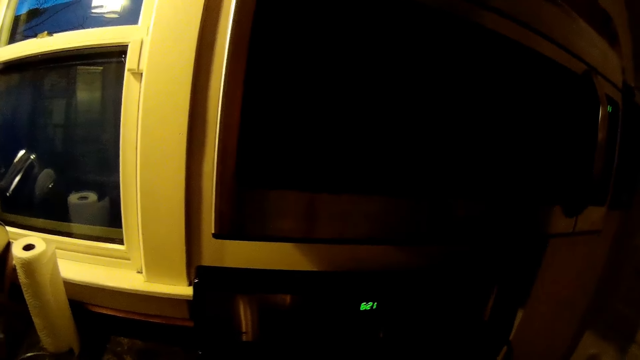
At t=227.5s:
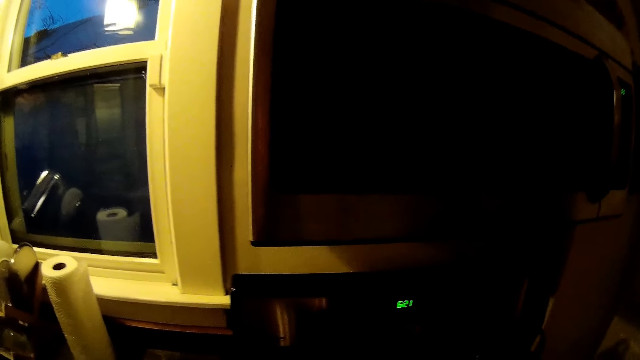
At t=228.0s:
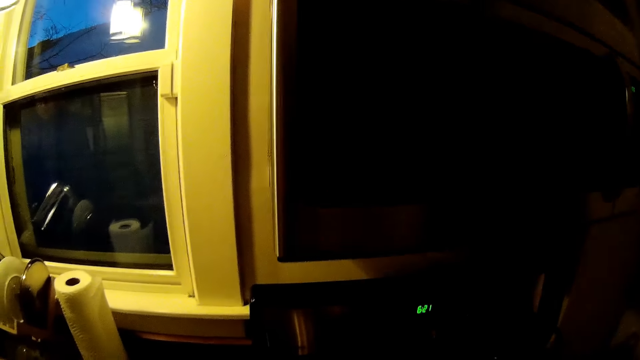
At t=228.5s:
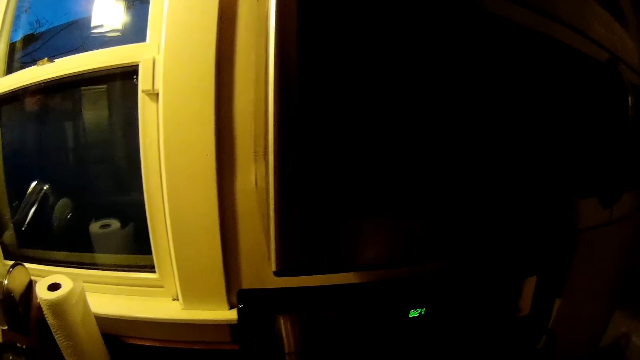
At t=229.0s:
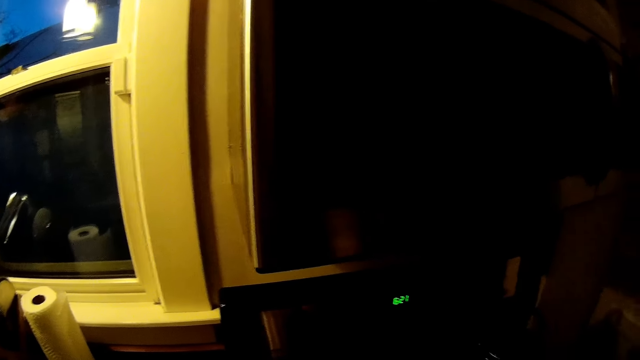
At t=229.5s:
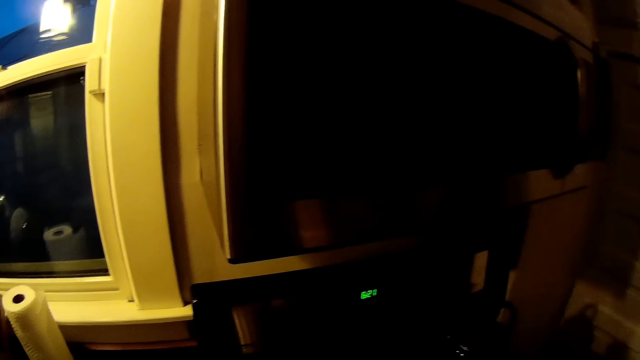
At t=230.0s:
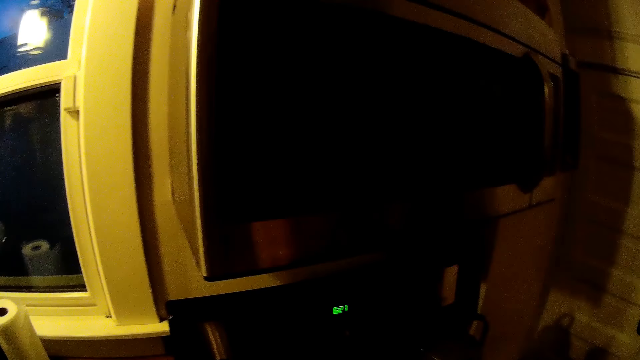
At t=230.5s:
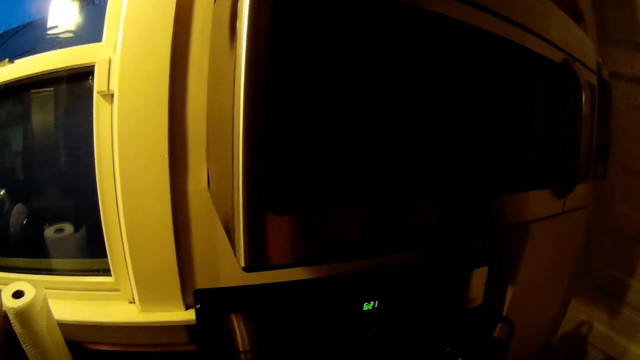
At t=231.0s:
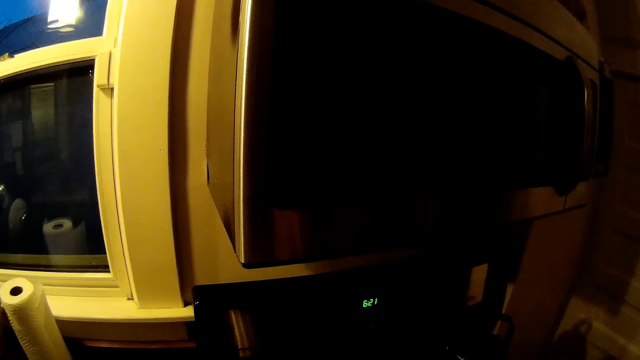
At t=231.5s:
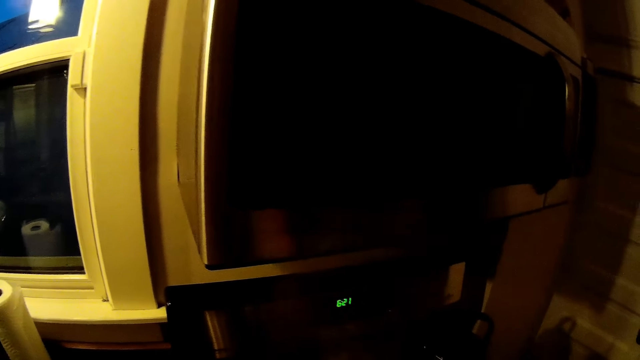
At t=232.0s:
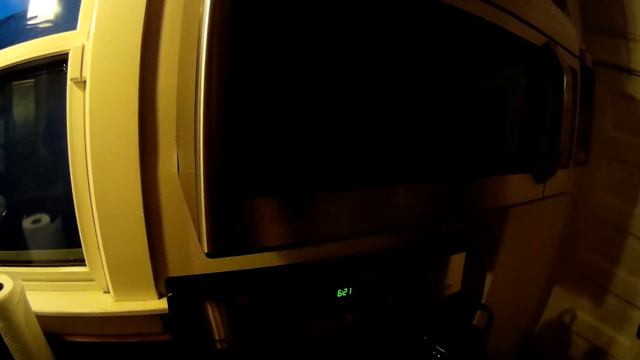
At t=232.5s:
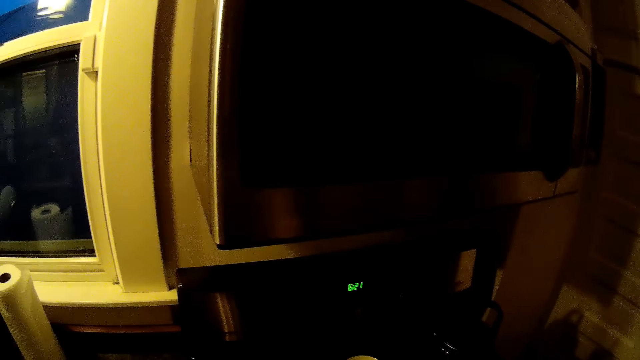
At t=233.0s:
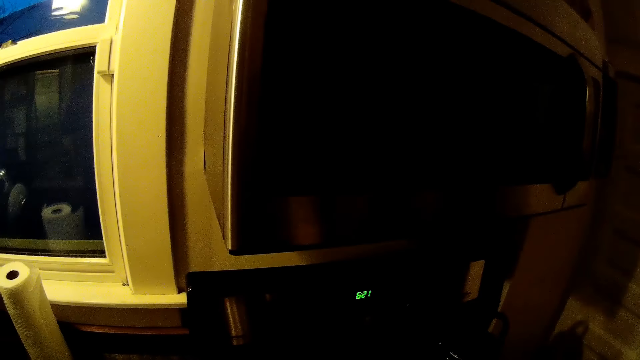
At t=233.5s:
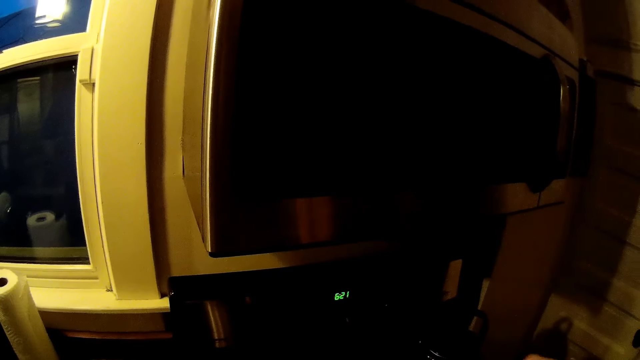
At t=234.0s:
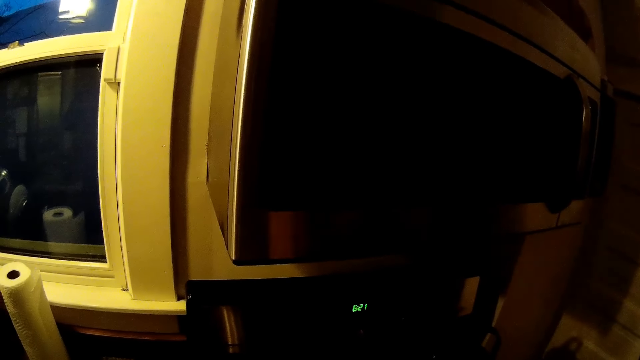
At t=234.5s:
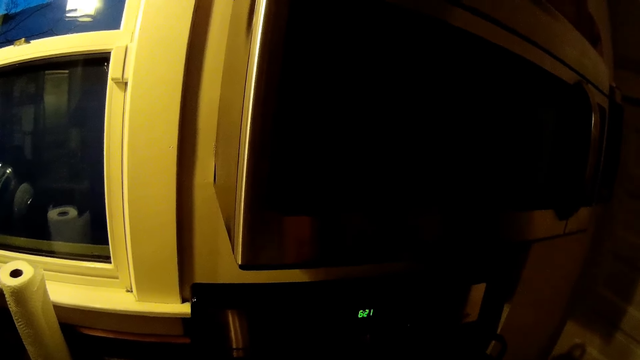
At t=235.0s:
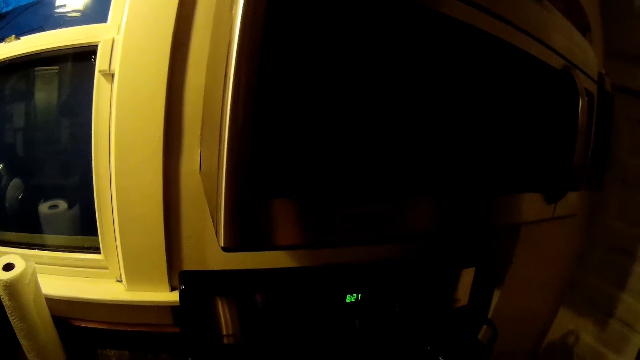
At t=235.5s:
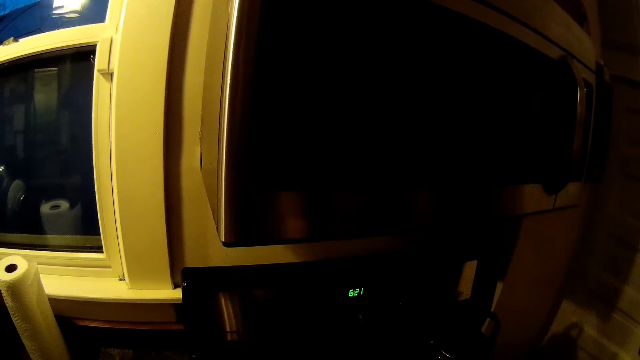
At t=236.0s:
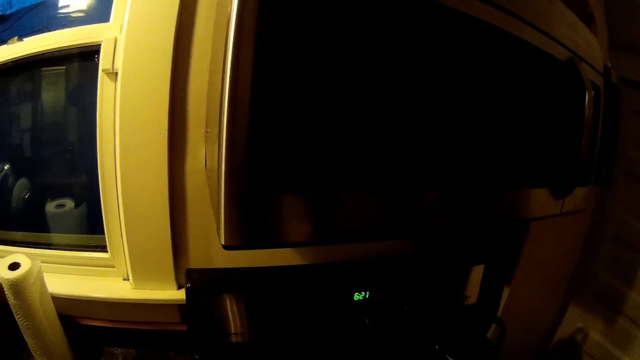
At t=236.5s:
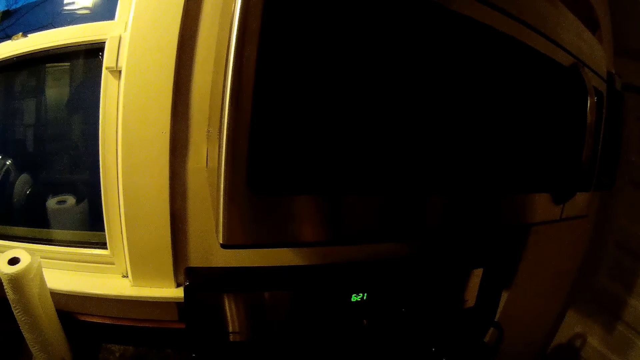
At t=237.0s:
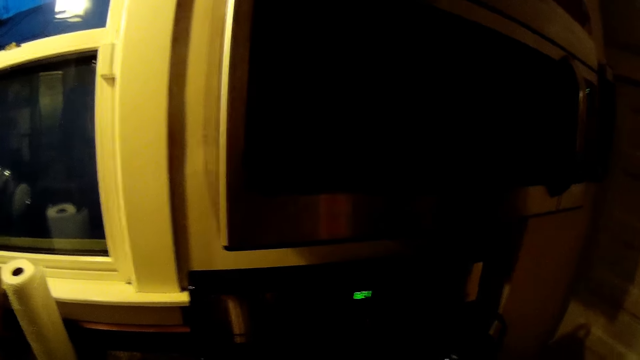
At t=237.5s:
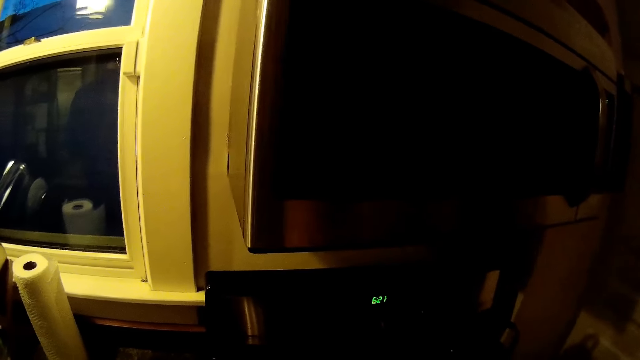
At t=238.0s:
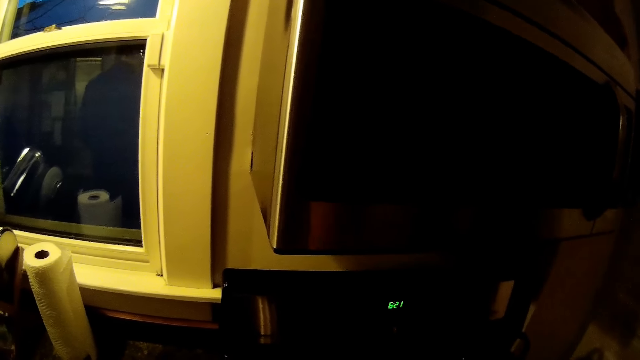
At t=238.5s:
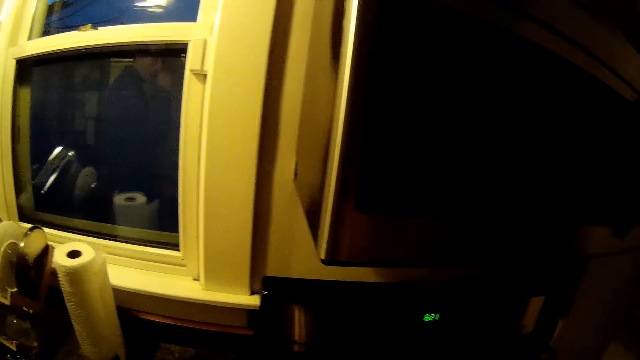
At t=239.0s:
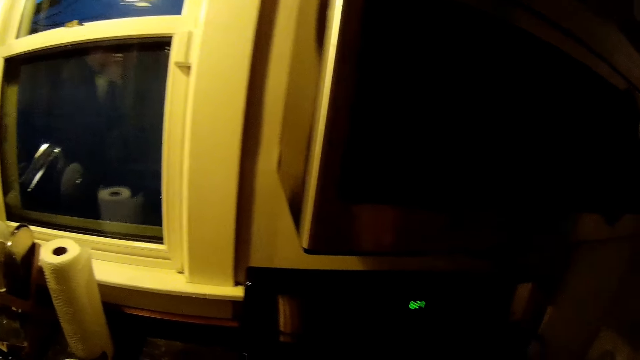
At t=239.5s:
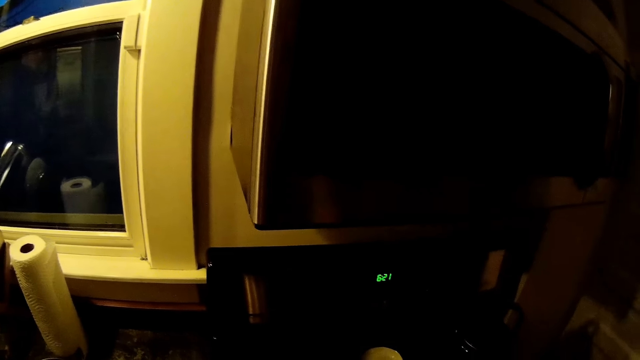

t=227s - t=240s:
The camera wearer interacts with the man.

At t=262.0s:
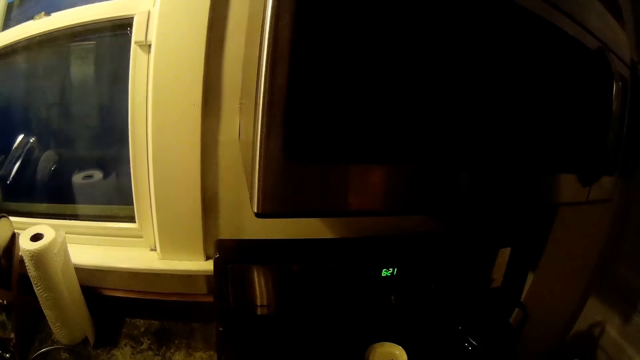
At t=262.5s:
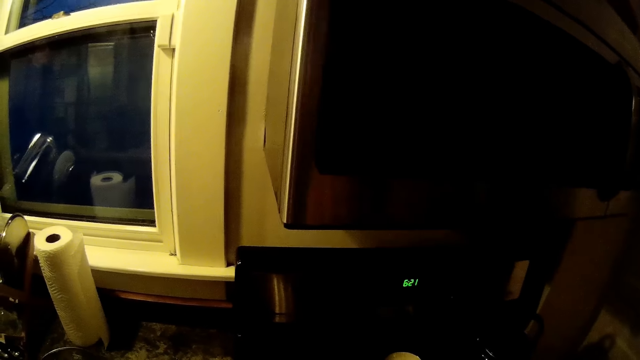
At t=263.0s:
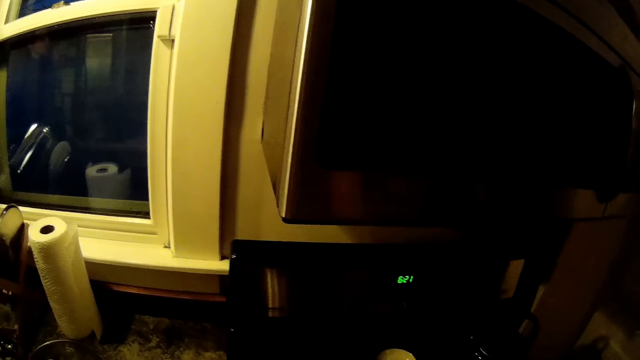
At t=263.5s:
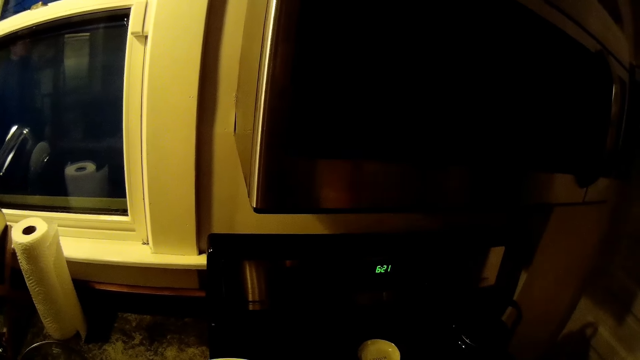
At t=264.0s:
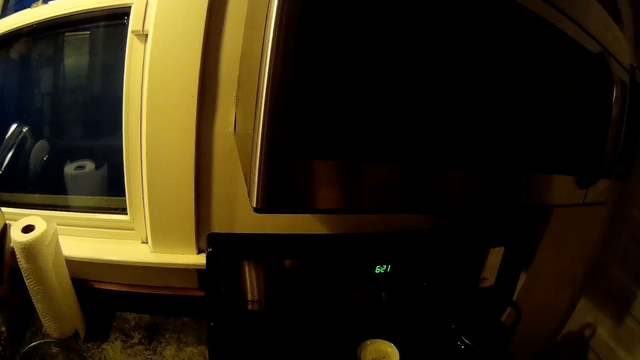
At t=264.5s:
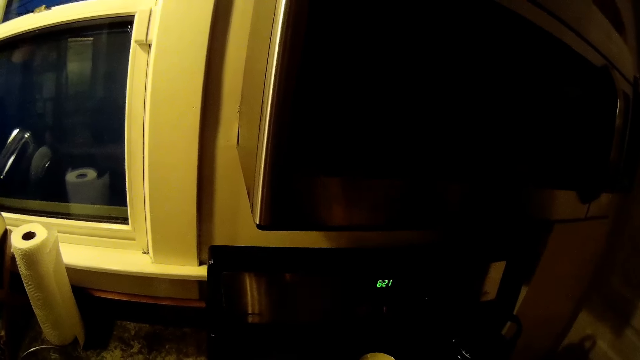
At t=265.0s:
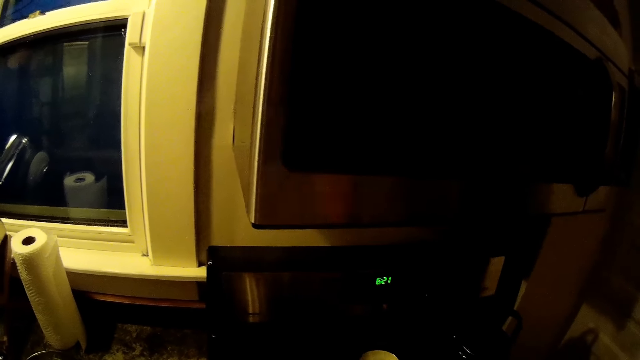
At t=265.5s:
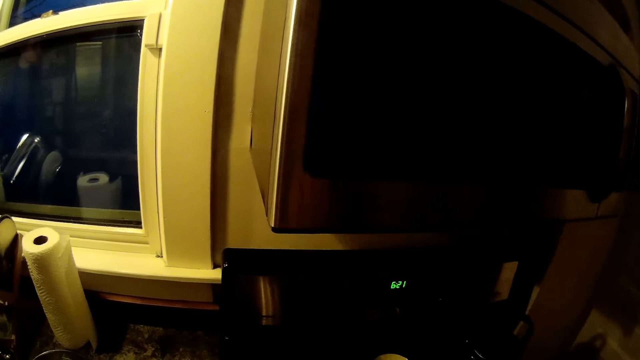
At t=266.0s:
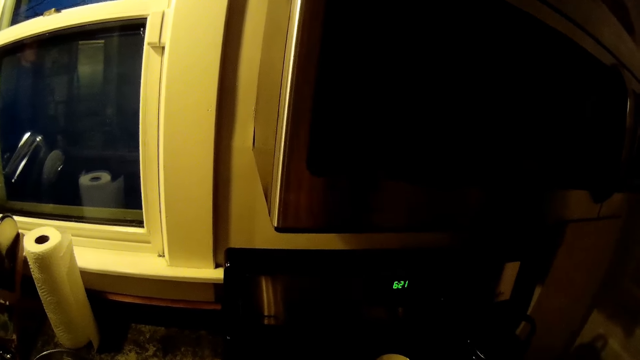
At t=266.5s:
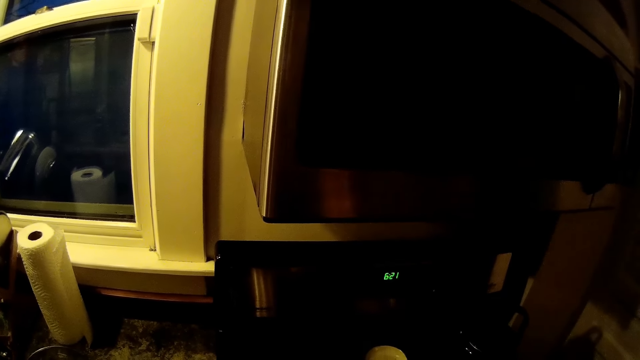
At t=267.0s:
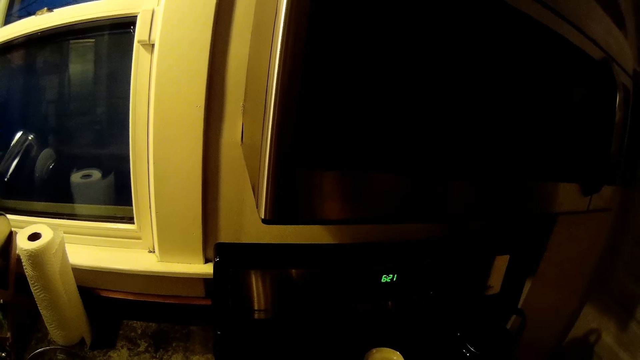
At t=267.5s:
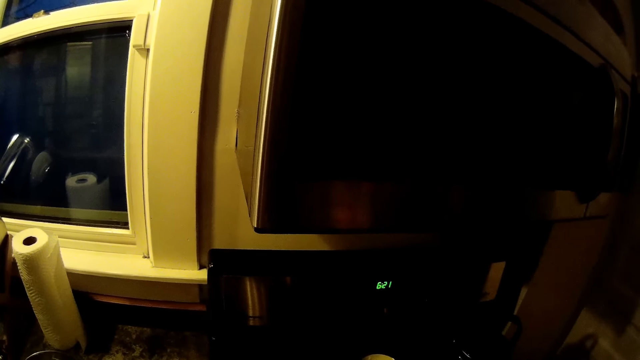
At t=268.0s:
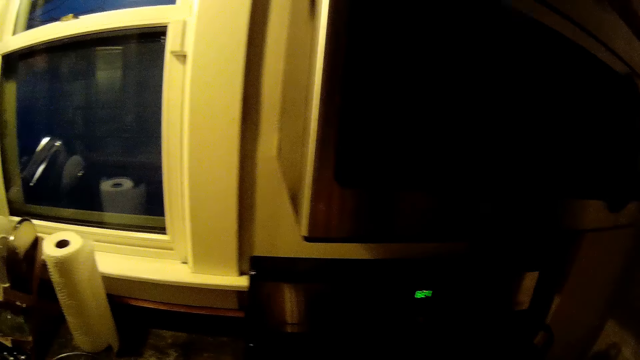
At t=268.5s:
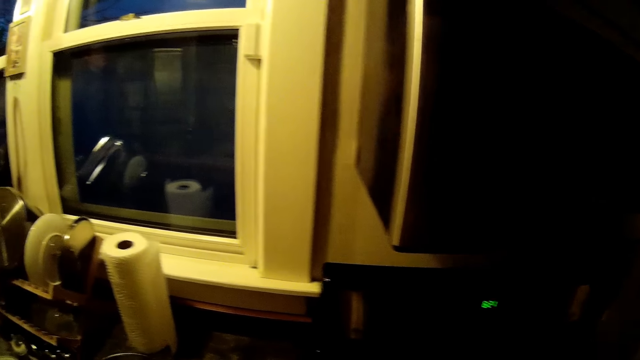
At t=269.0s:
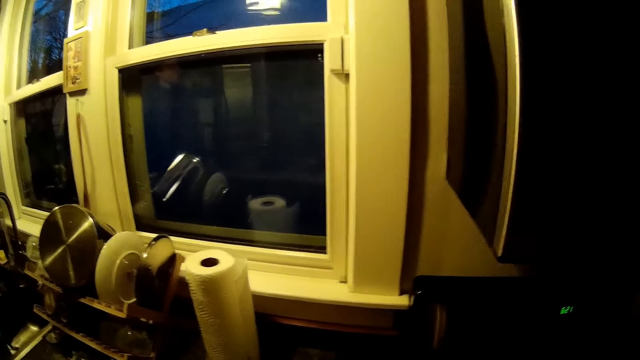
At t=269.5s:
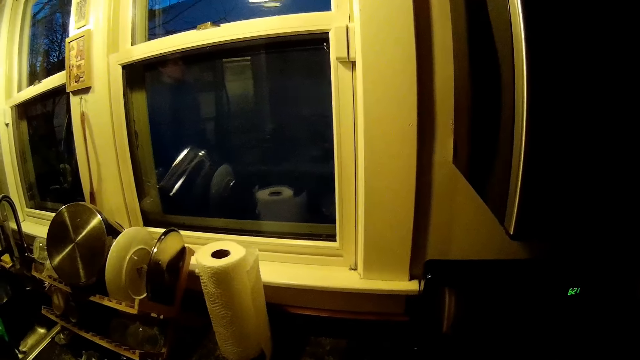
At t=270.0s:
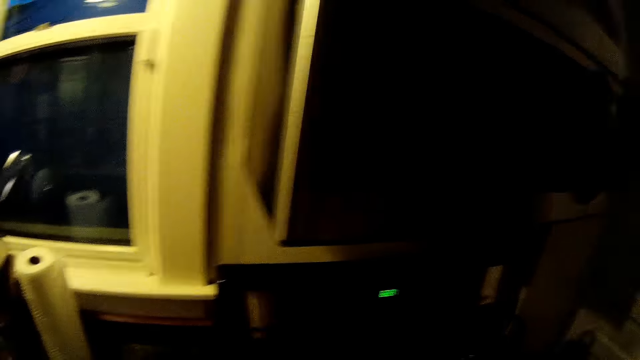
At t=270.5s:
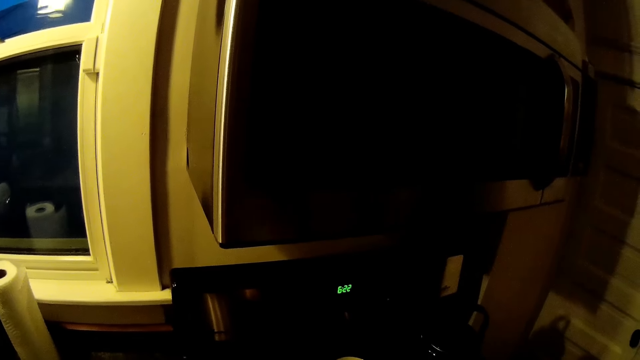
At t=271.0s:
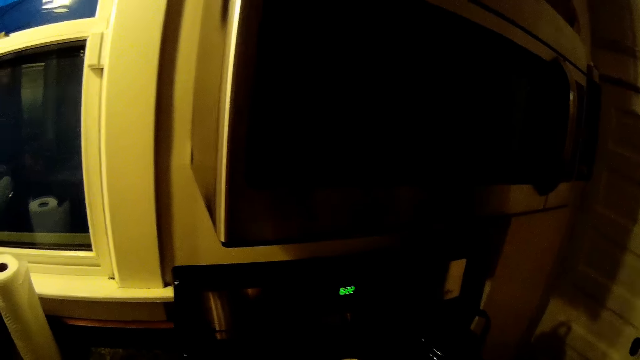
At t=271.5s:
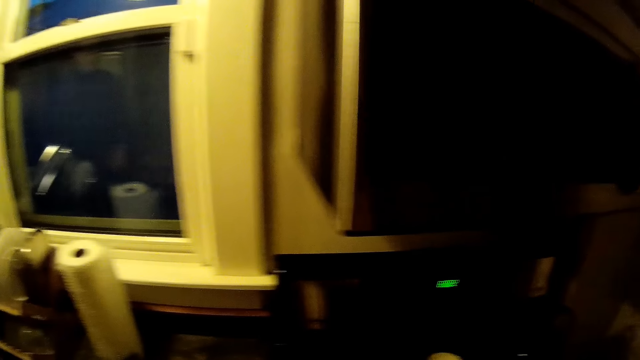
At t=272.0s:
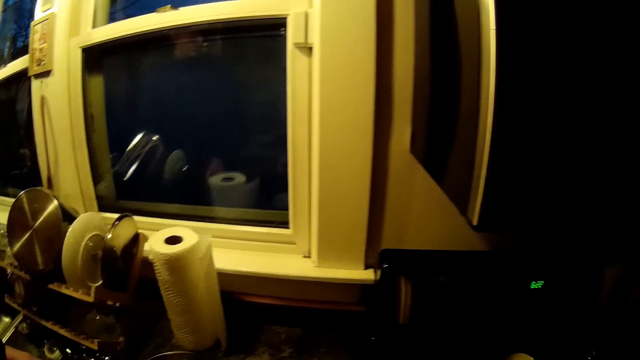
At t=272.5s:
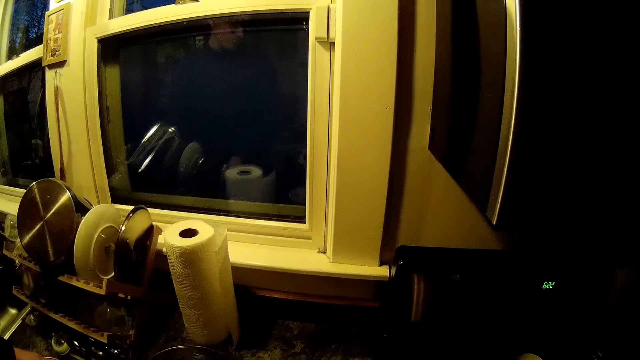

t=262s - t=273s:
The camera wearer opens the food at the cooker.
